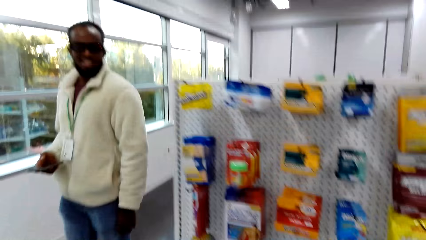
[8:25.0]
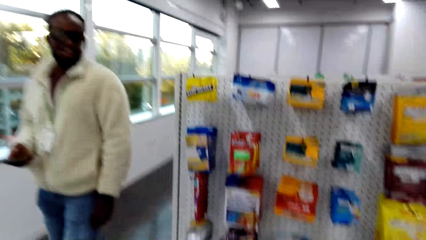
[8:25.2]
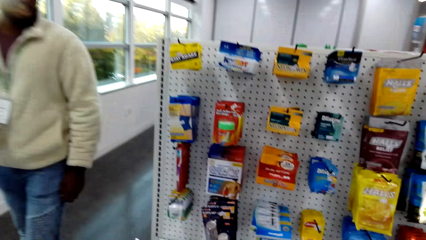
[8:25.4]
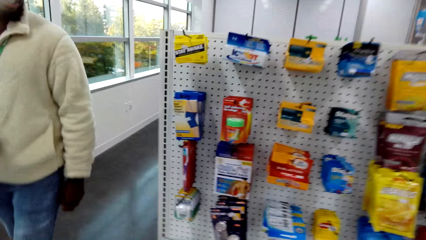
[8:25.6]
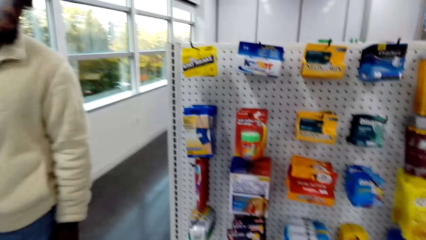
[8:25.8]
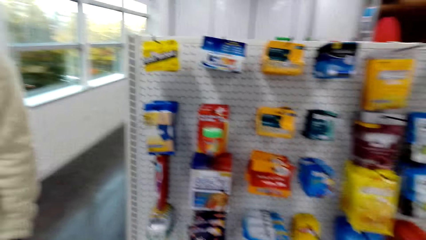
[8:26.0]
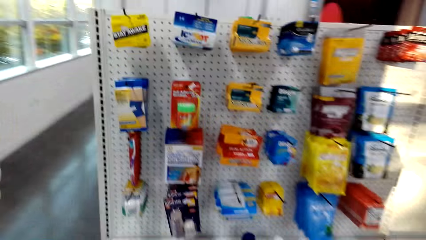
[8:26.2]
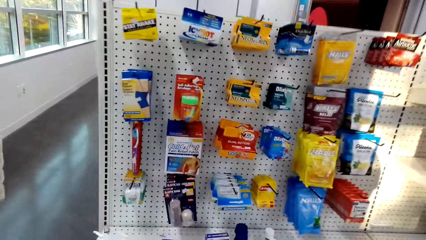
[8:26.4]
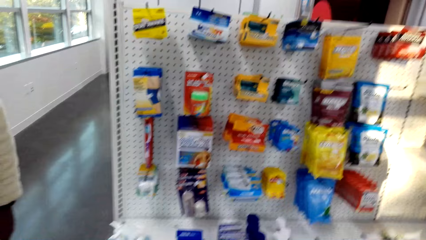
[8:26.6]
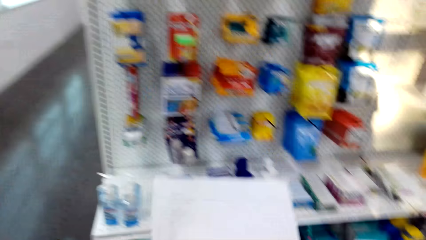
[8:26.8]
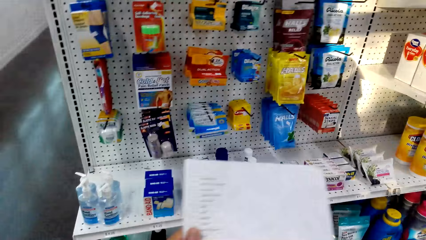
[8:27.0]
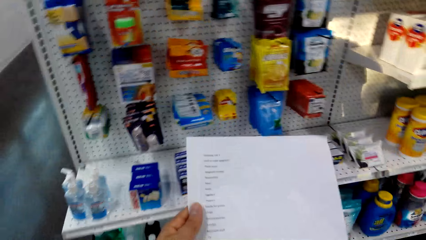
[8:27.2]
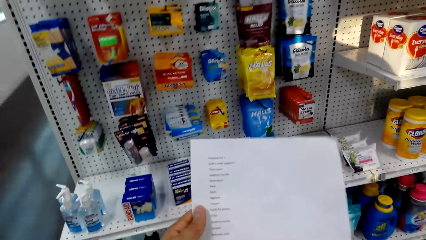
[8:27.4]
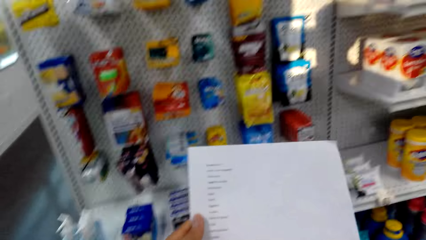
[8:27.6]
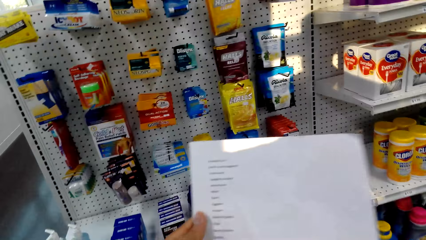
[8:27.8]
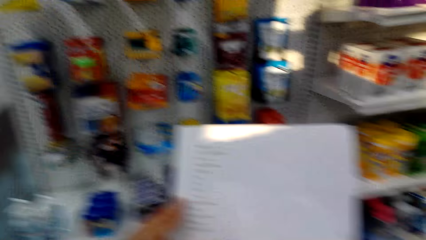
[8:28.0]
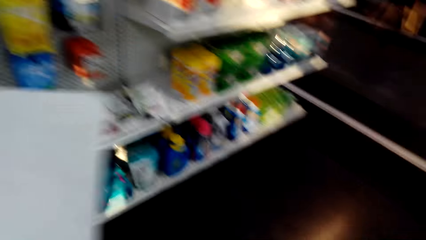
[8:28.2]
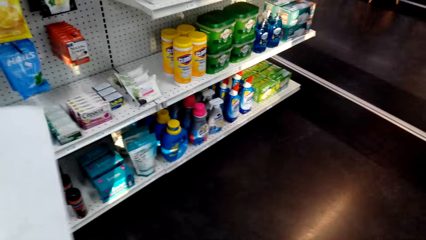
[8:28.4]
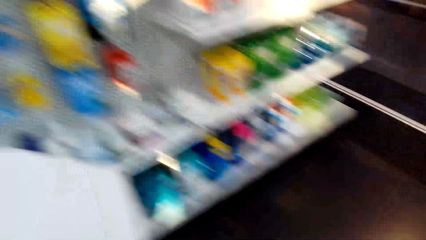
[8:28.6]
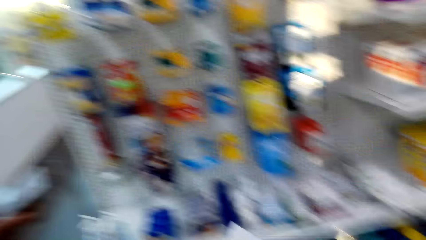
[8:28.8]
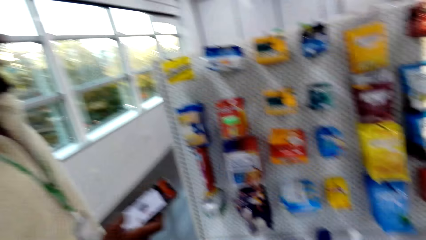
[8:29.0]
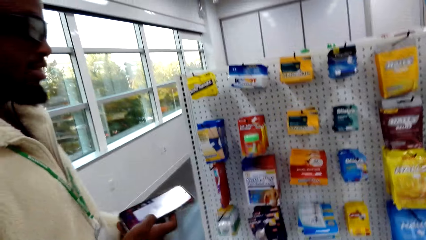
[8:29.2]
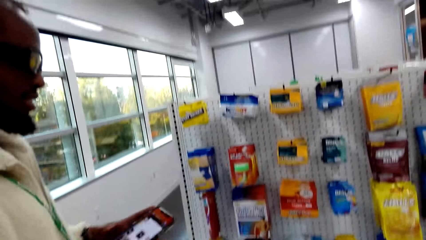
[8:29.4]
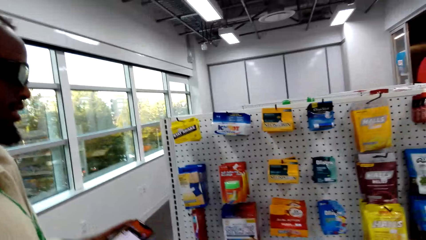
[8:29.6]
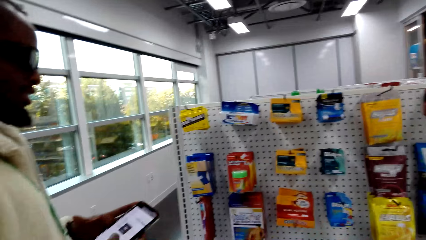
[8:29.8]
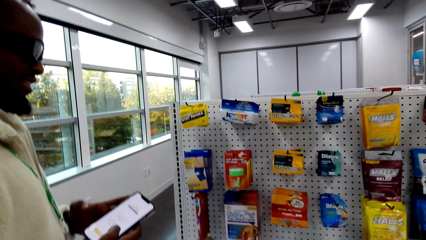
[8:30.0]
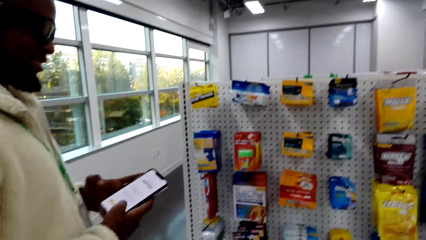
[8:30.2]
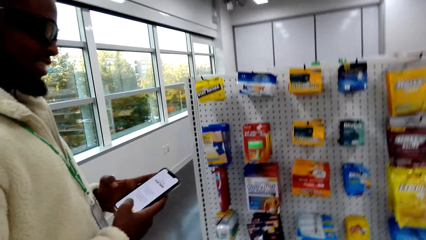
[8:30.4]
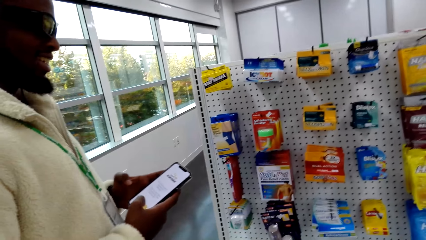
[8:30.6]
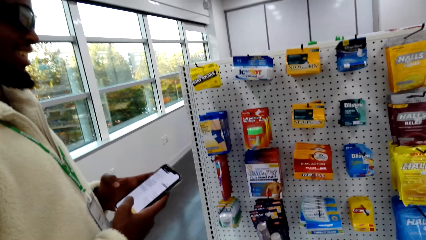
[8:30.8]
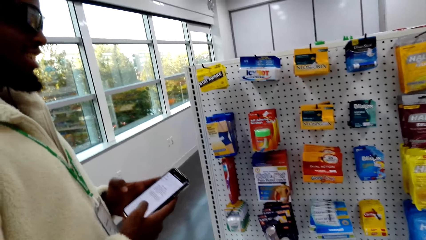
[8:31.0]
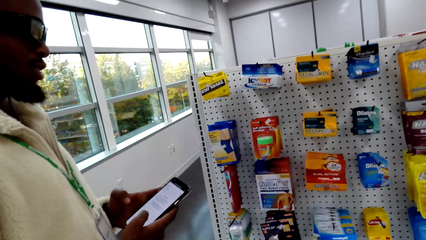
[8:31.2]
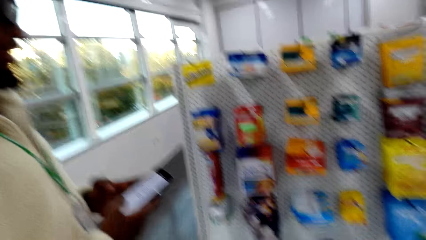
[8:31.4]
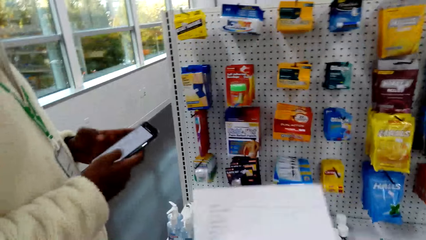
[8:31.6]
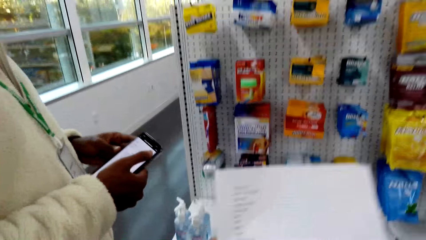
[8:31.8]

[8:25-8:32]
The camera wearer looks at a man. They converse with the man. They look at the shopping list. The man uses the phone.

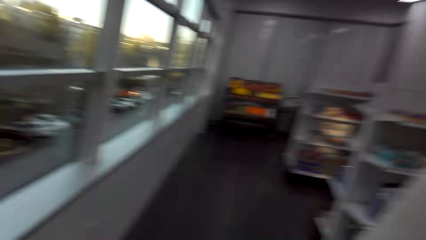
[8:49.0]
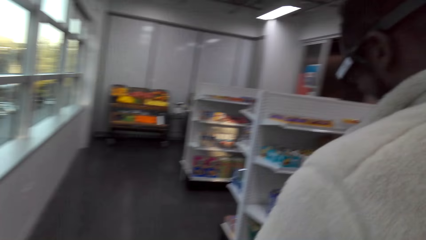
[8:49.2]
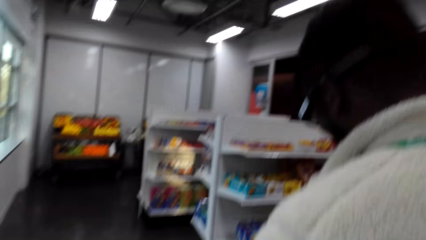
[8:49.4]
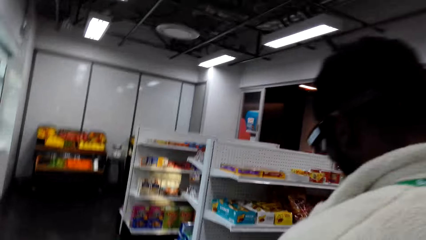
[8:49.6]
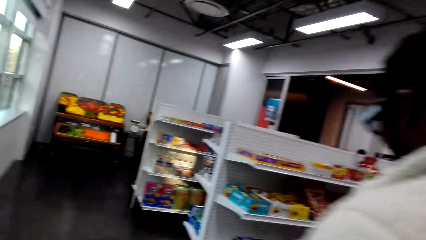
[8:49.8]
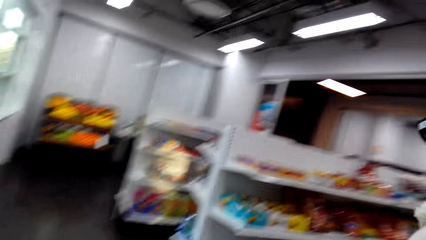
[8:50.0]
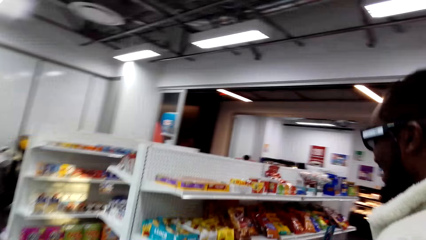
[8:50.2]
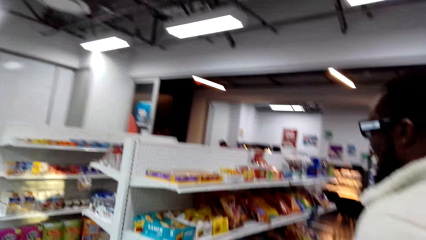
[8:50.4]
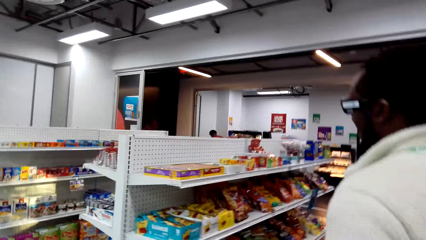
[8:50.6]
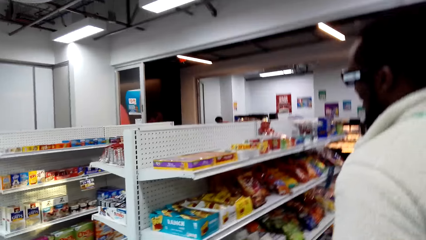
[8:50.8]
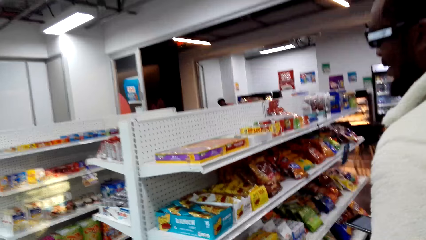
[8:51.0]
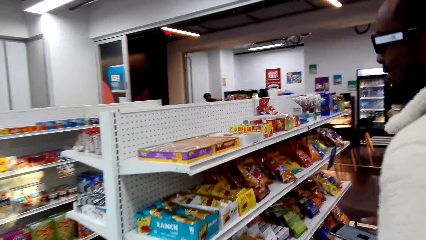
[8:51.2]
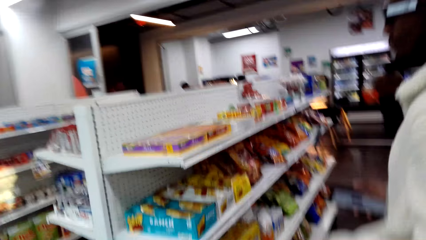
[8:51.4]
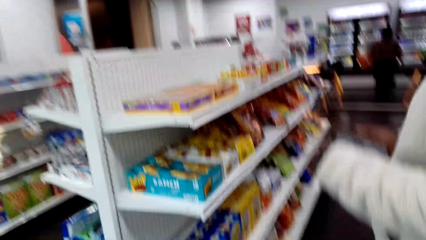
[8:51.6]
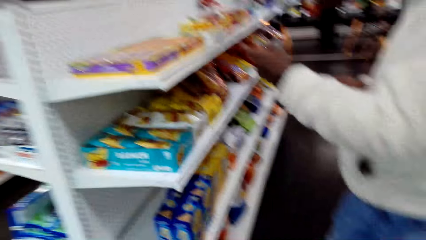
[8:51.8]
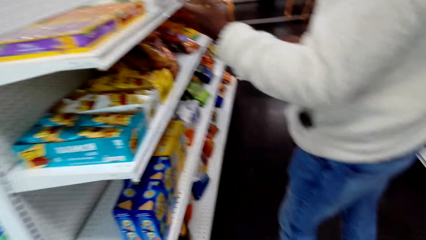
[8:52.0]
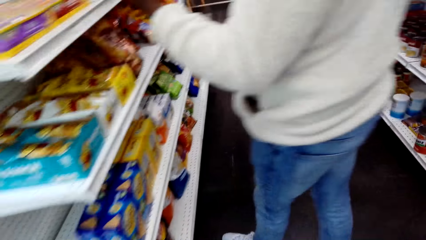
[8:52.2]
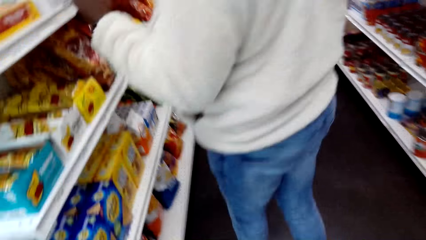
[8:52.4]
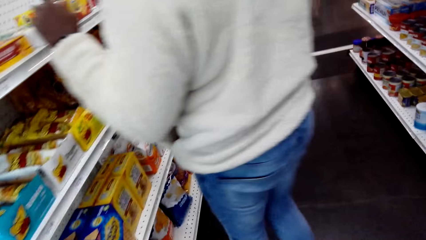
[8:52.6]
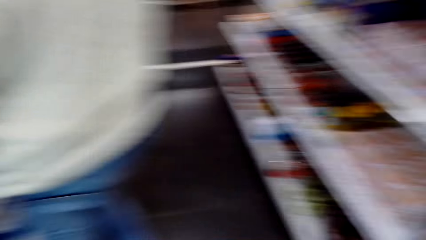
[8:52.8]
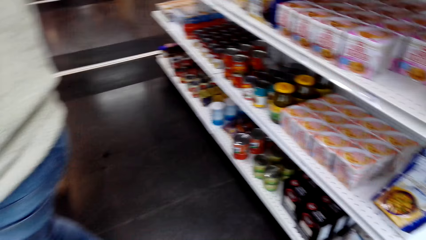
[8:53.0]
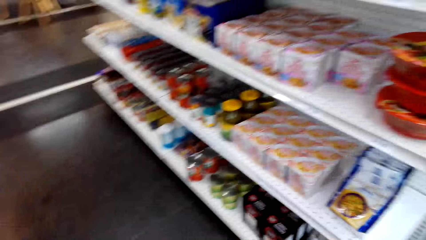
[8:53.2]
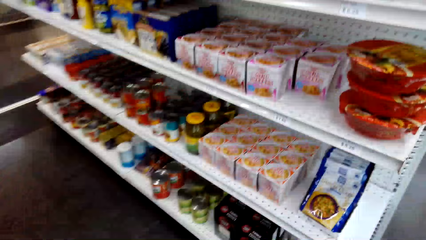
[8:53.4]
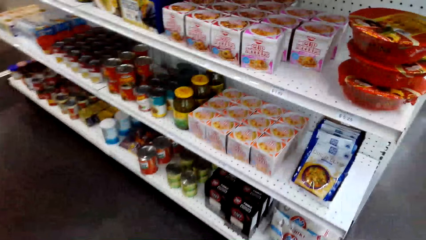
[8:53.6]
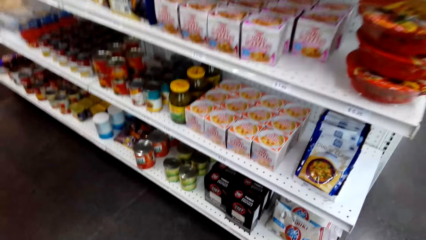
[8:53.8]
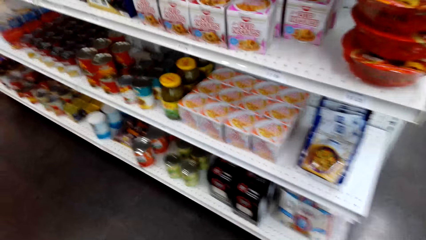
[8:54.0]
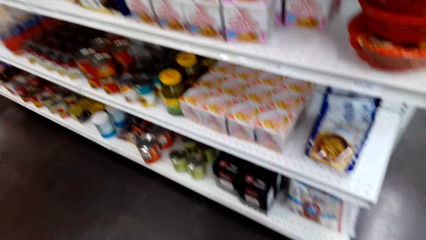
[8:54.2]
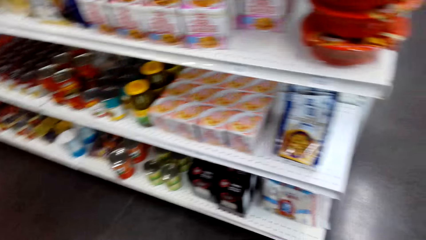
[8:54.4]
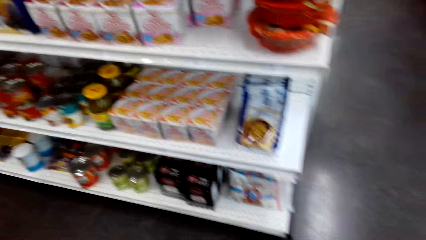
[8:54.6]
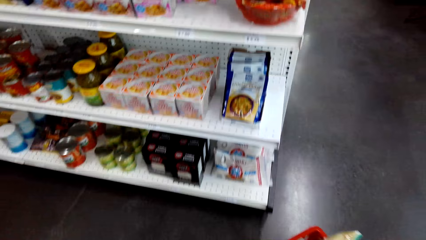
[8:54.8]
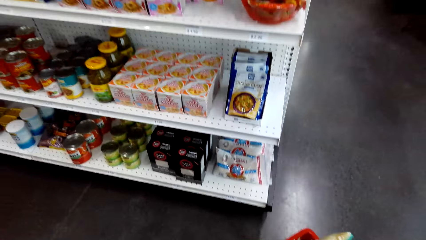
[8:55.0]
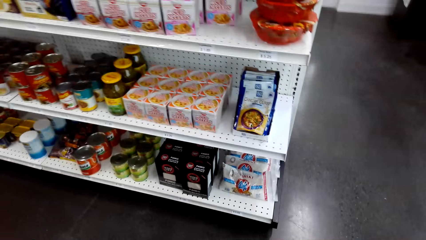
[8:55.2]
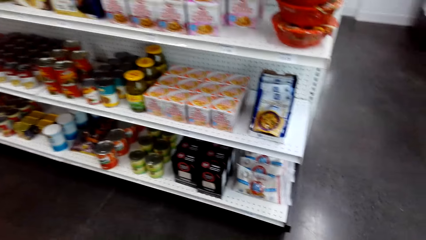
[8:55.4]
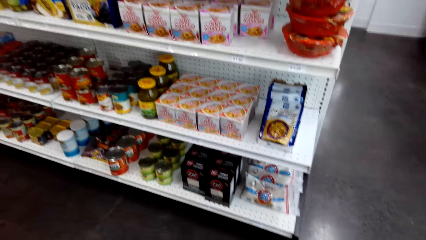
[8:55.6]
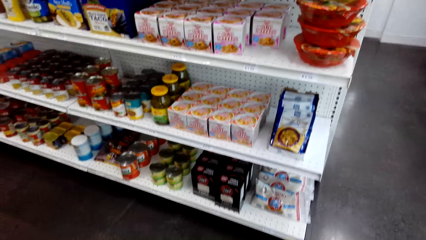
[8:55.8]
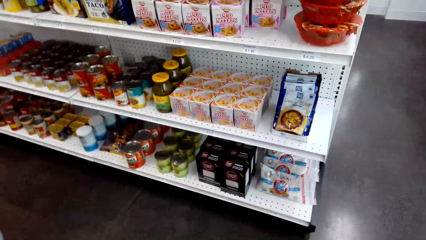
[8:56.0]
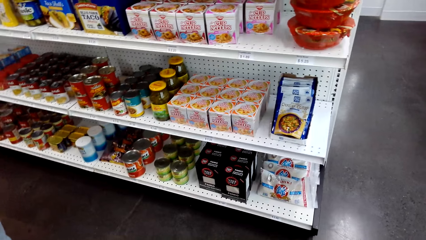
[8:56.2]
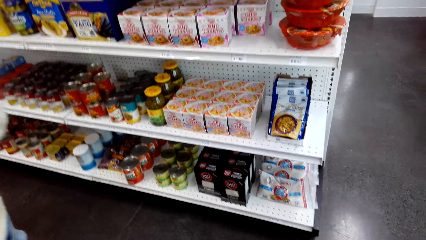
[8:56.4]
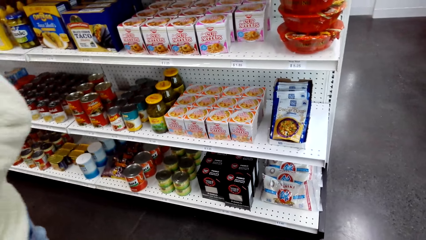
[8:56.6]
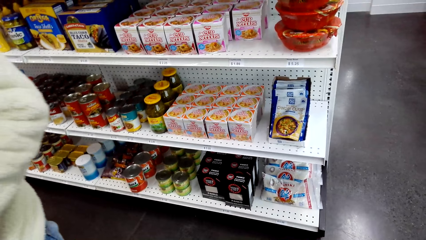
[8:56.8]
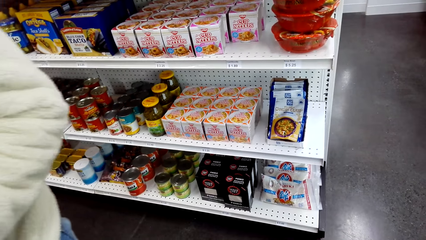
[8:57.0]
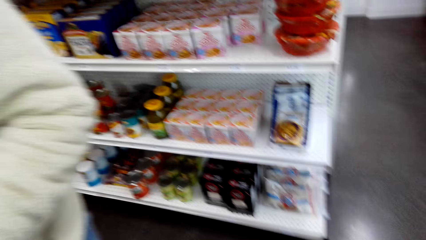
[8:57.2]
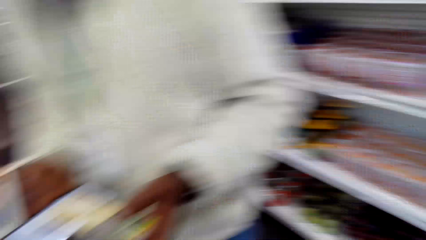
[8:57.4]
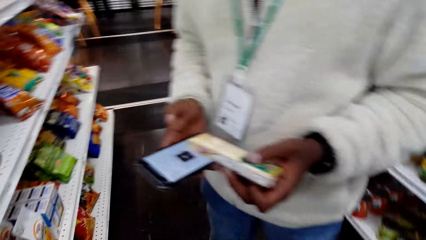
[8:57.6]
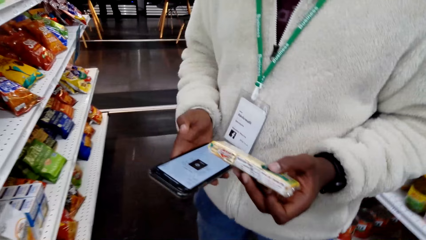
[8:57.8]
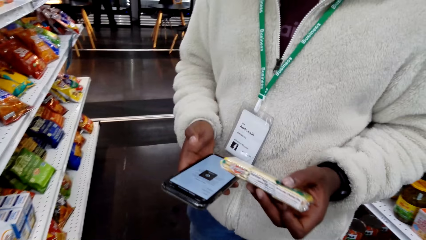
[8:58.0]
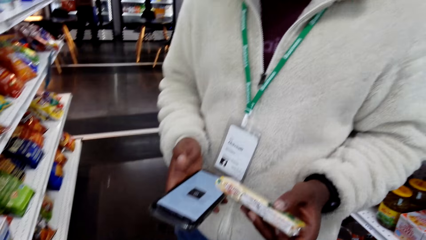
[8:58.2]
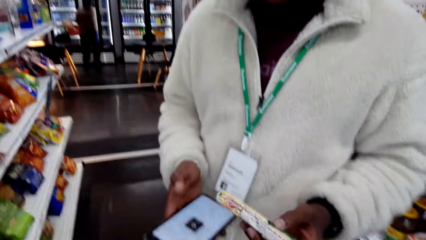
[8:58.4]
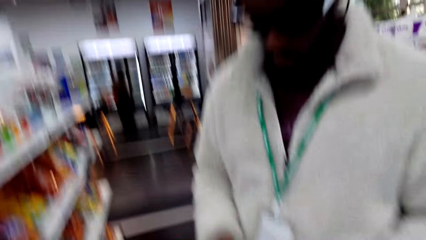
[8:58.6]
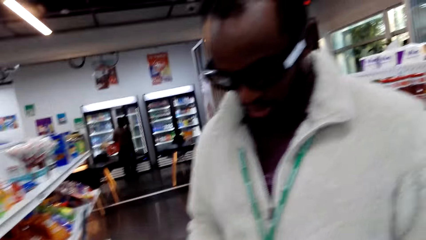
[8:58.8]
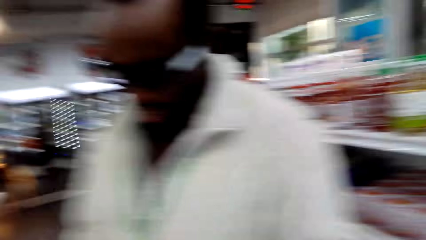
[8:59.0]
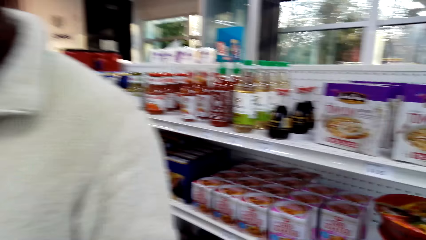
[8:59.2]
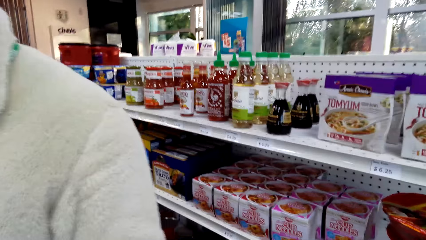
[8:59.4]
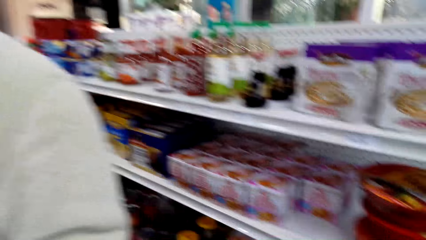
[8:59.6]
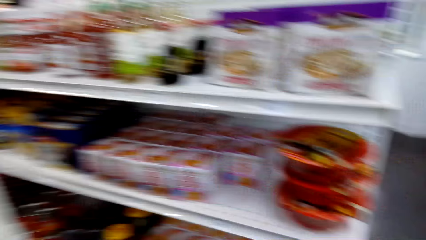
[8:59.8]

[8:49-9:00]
The camera wearer looks through the window. They look at a man. They look at the products on the shelf. They turn around. They look at the products on the shelf. The man uses the phone and holds the packet with the left hand.
